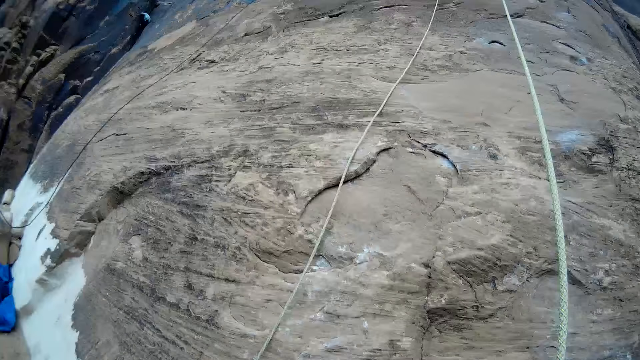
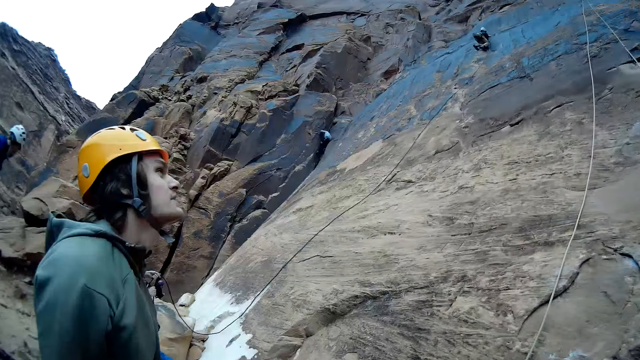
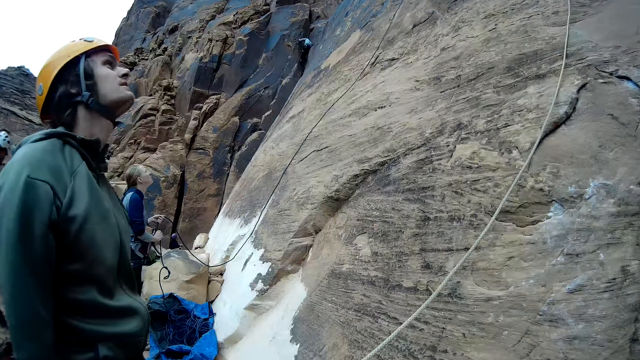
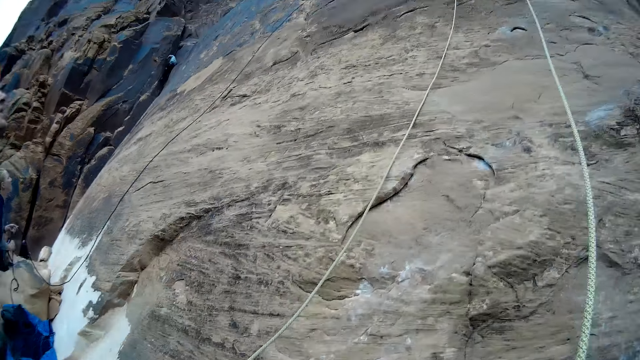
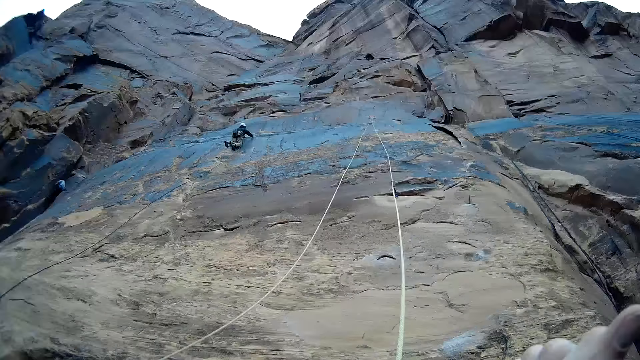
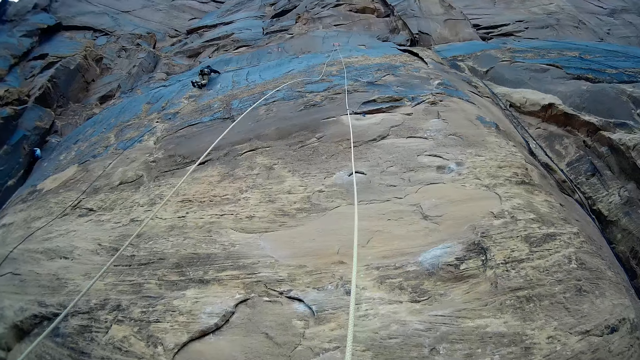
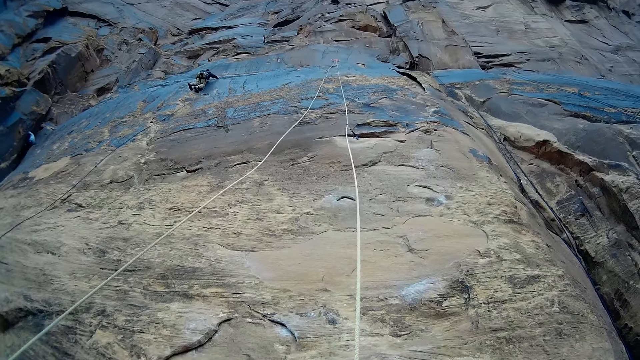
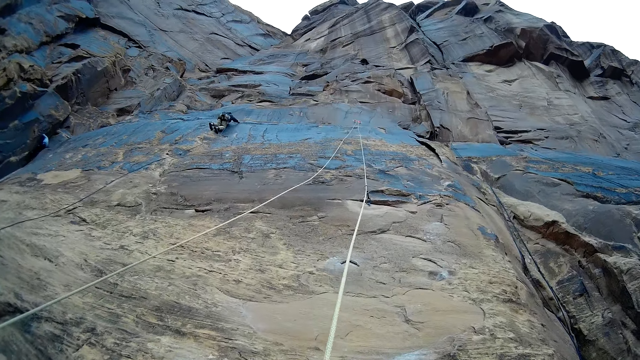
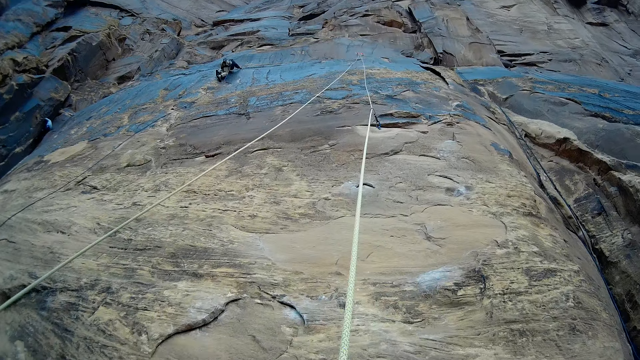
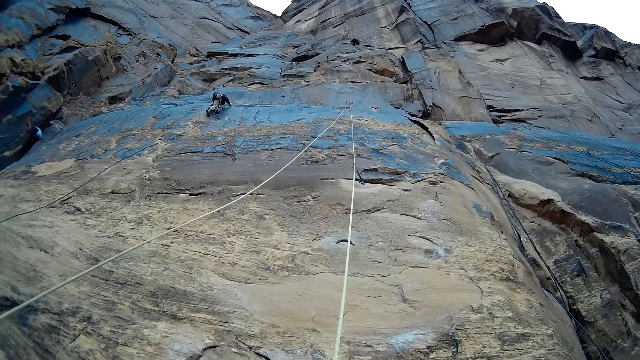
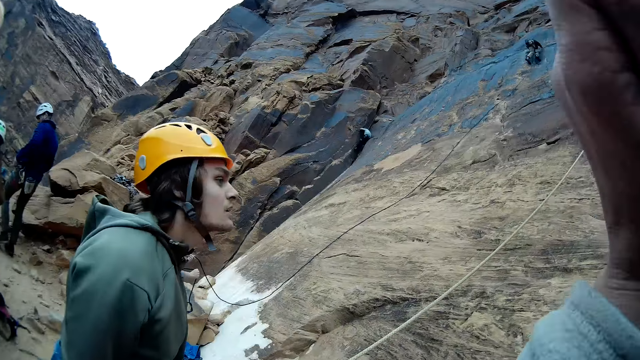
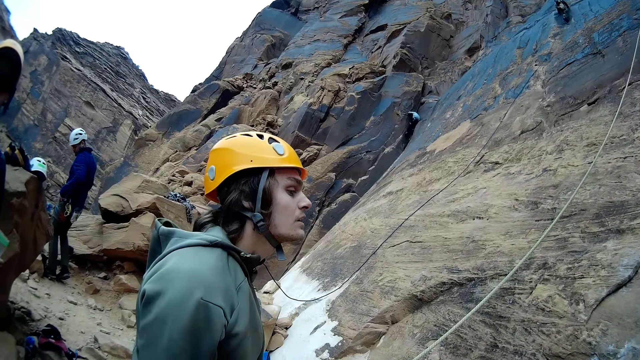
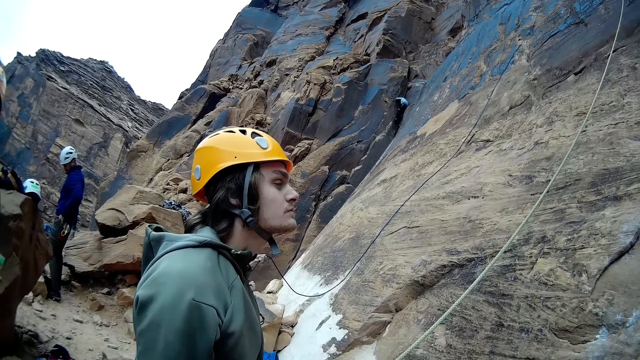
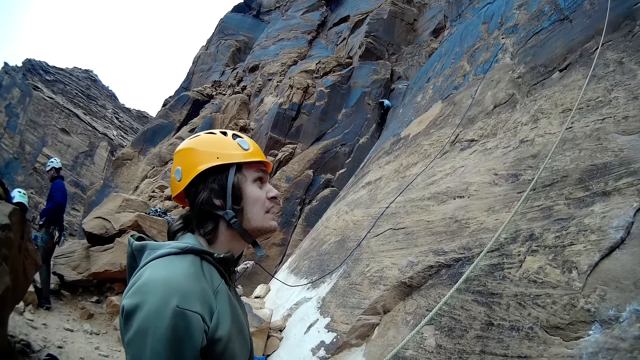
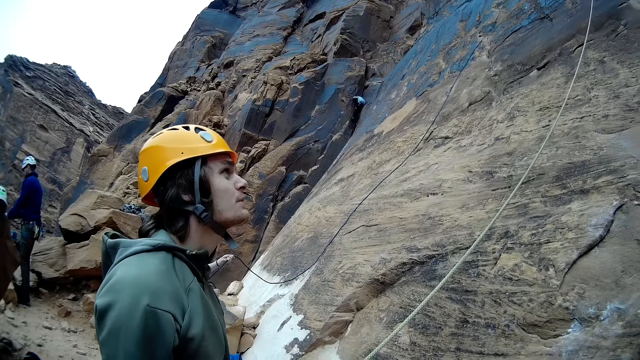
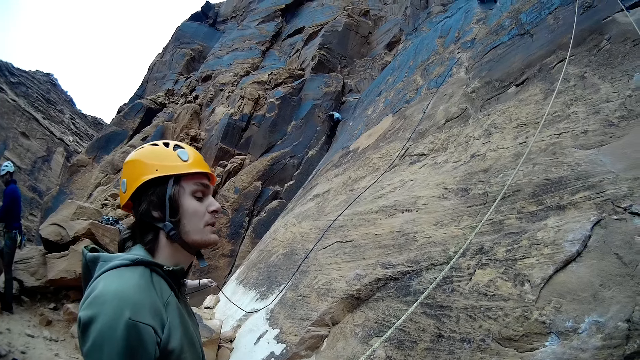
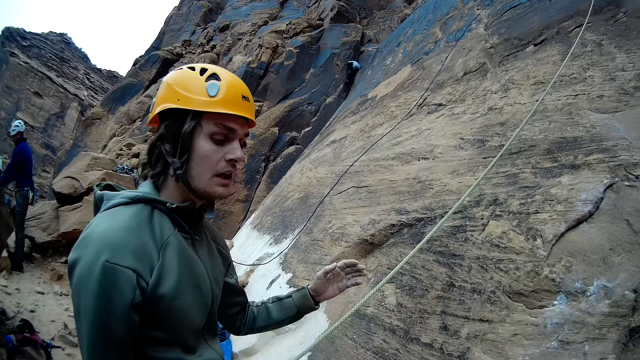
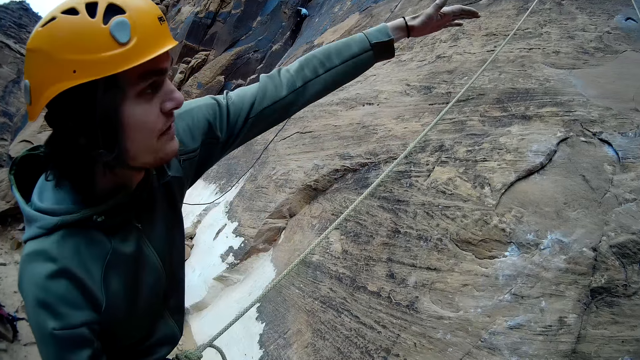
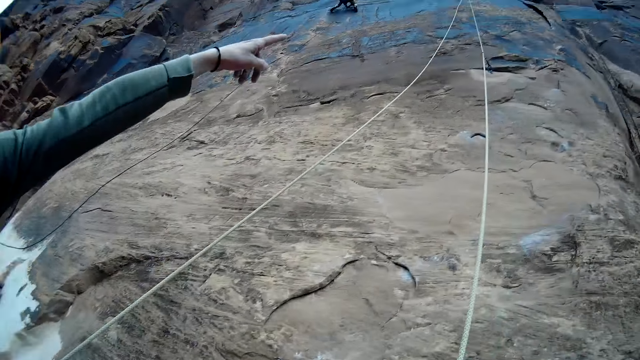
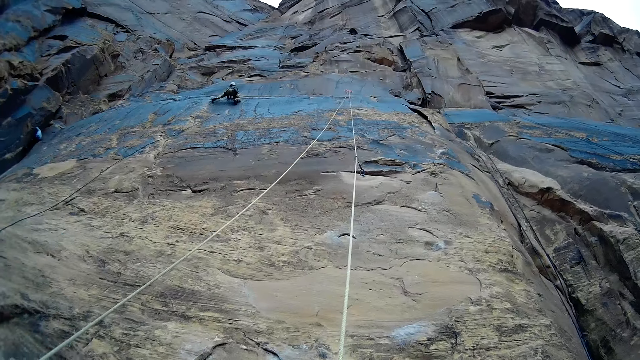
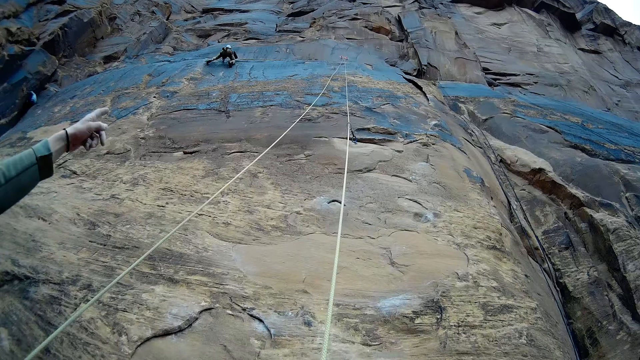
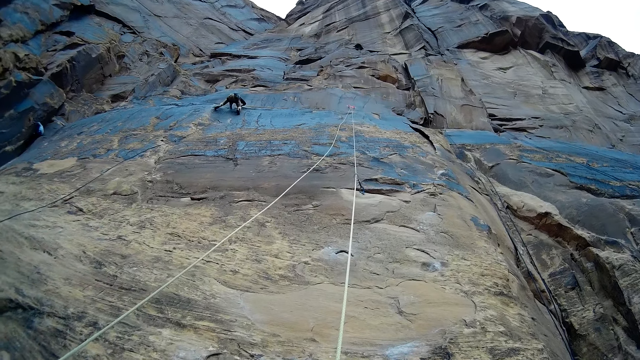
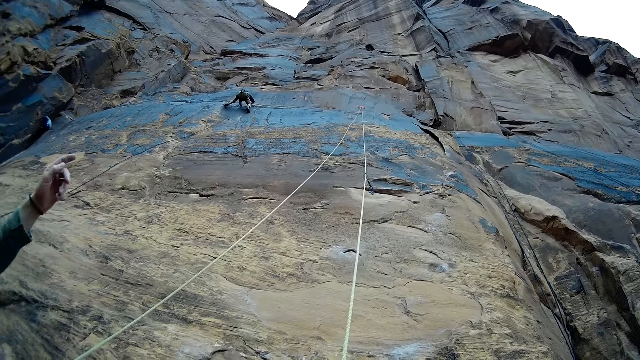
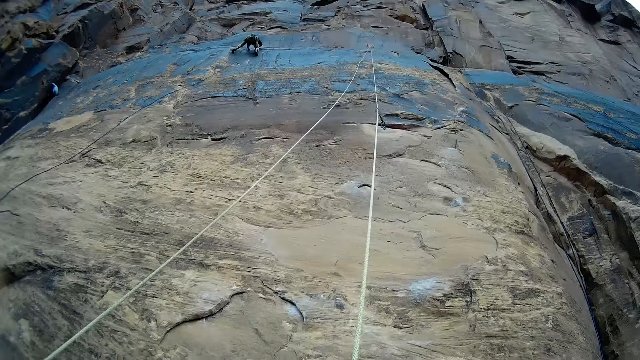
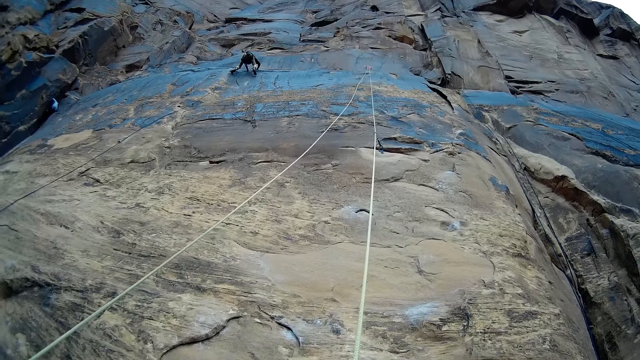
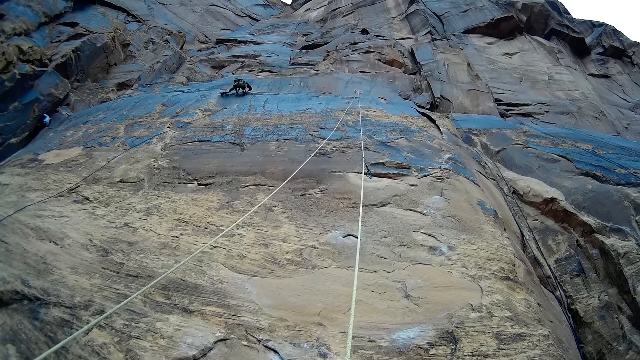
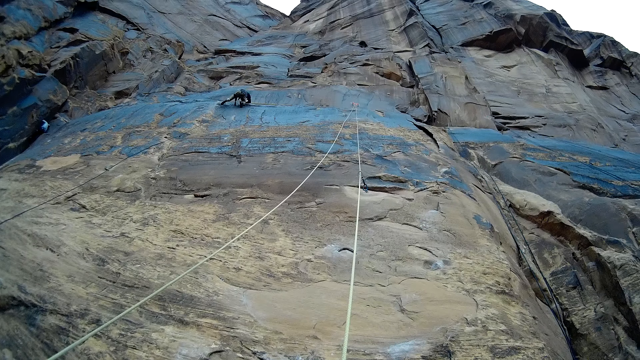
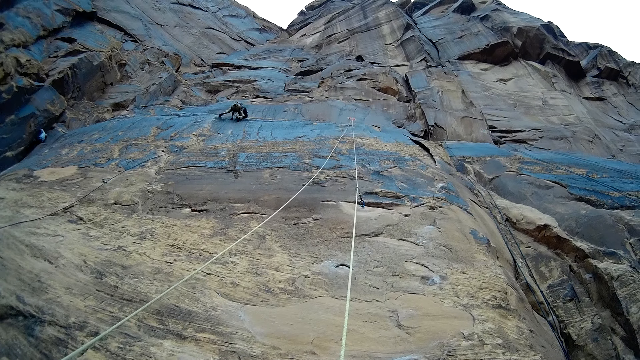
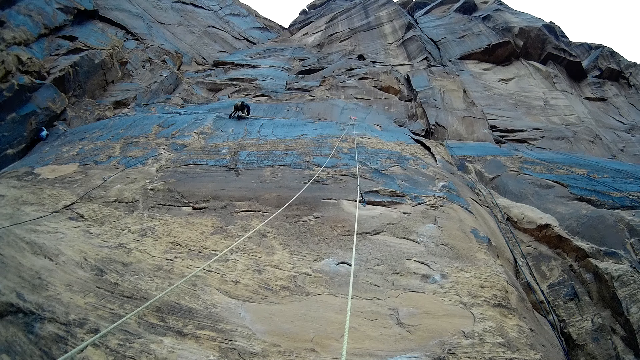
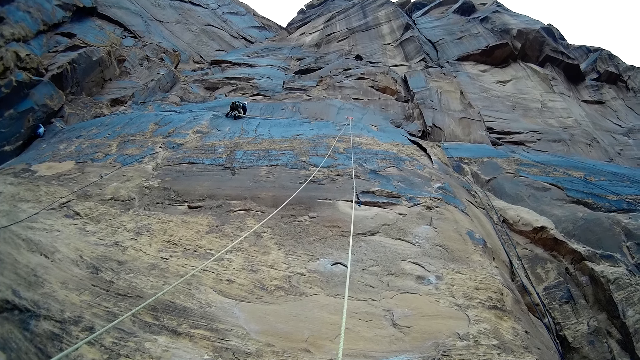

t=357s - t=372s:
A man speaks and points on a rock mountain. The camera wearer climbs a mountain rock.

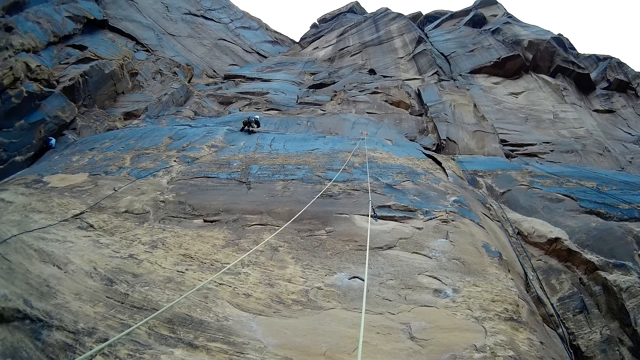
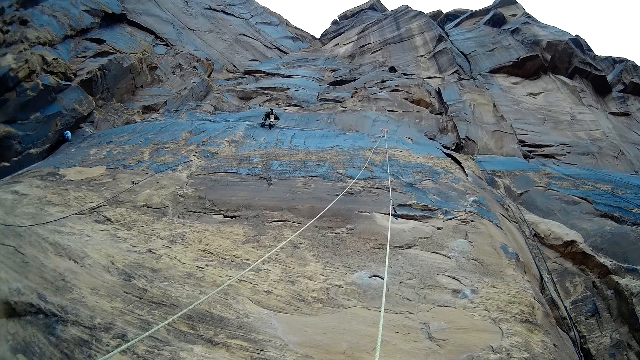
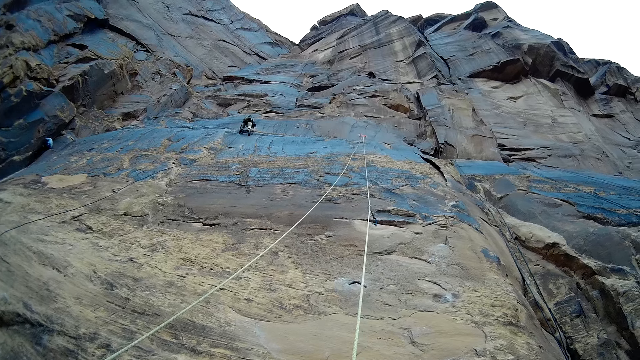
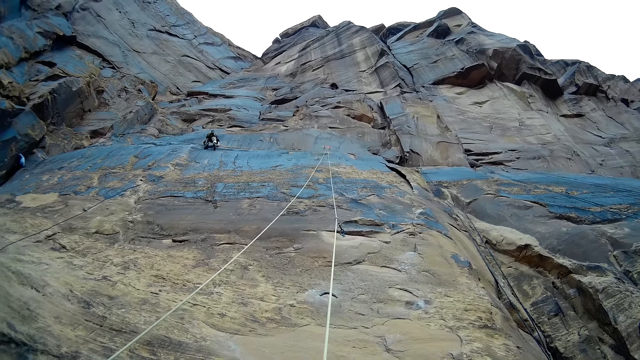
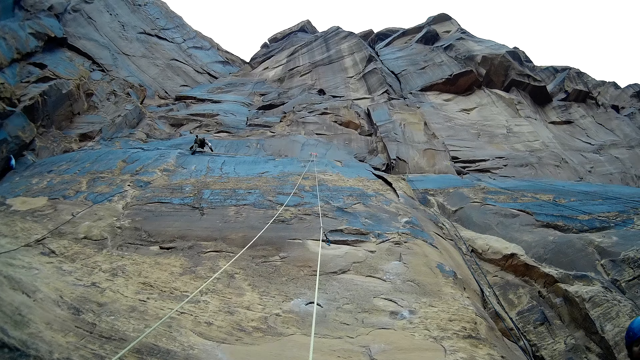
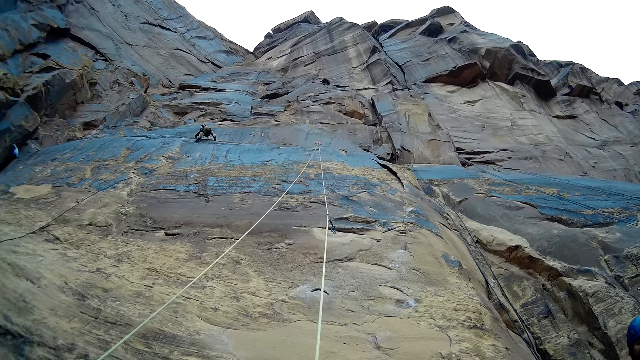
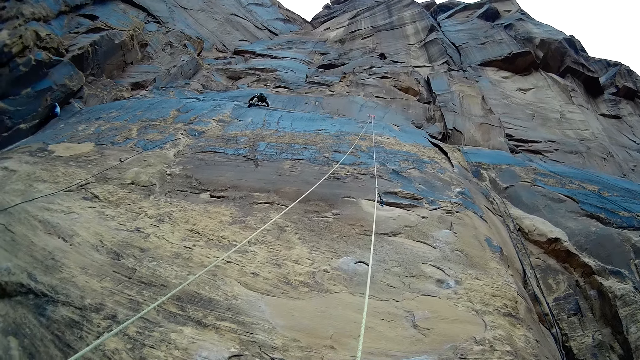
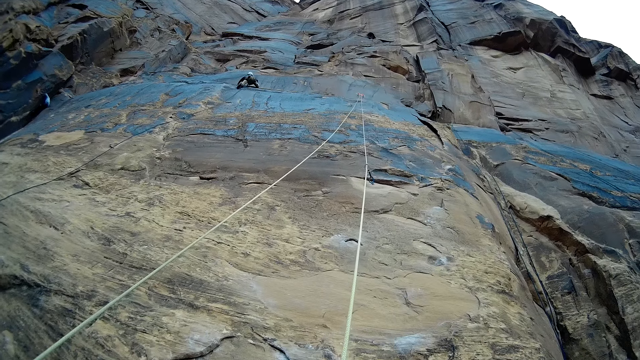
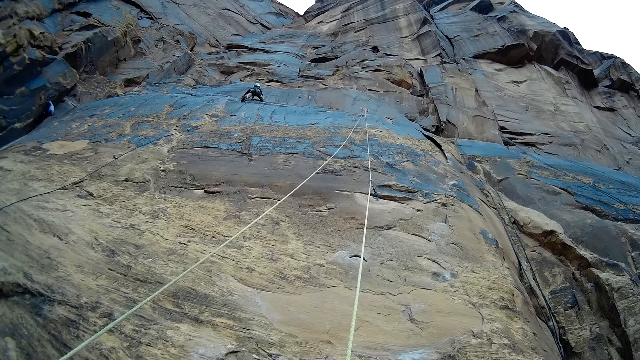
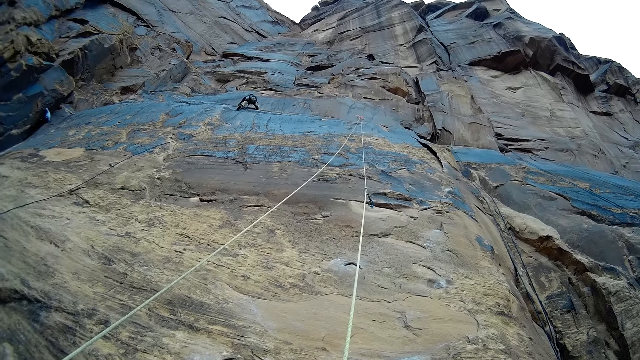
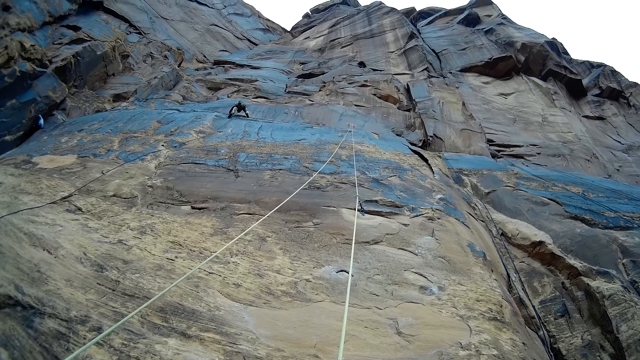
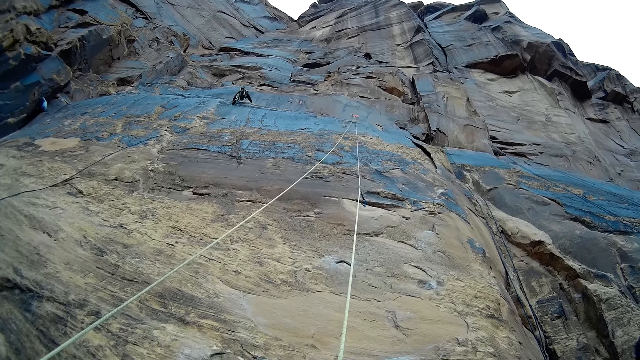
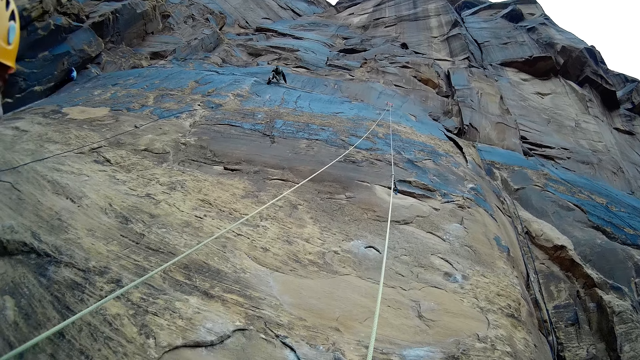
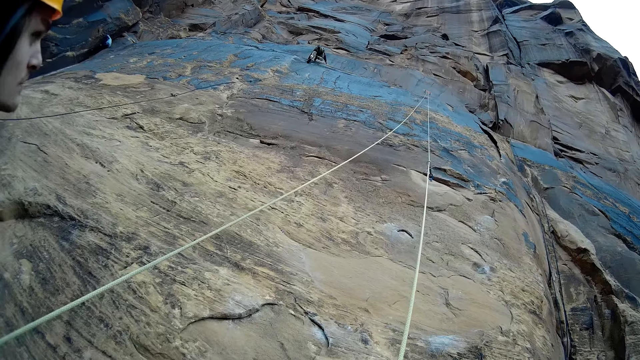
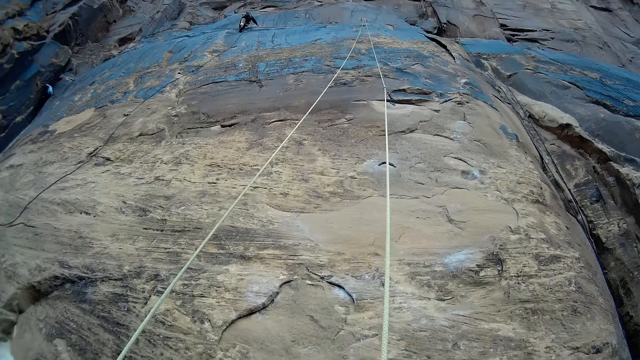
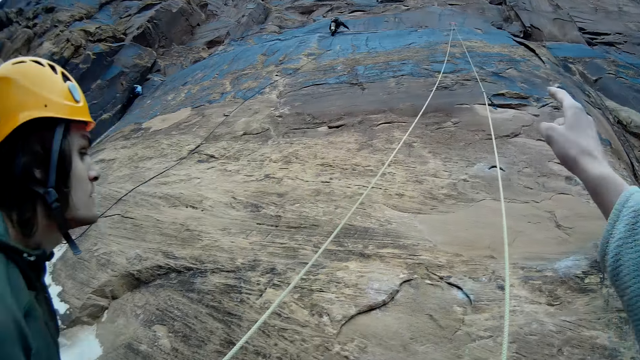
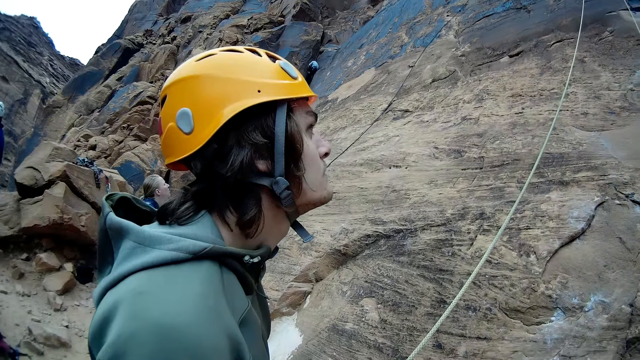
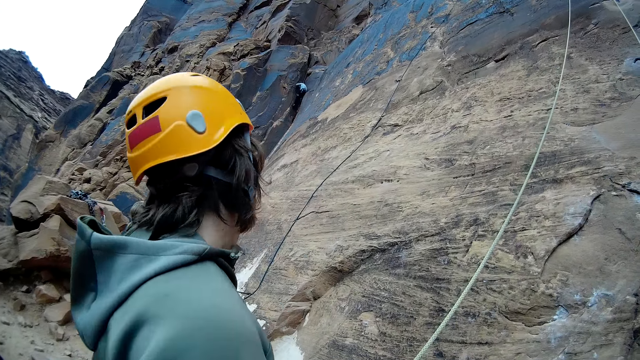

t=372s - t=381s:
The camera wearer points to the long straight dynamic rope on the mountain with his right hand. A man points to the mountain rock.
